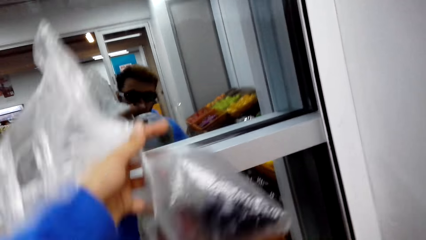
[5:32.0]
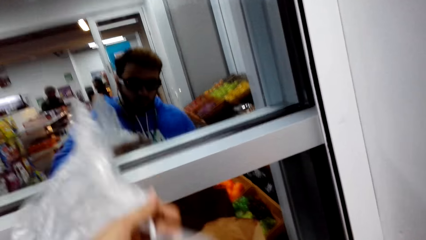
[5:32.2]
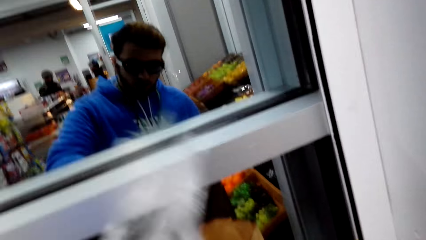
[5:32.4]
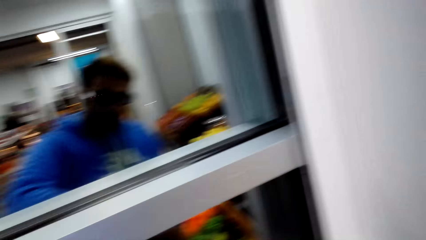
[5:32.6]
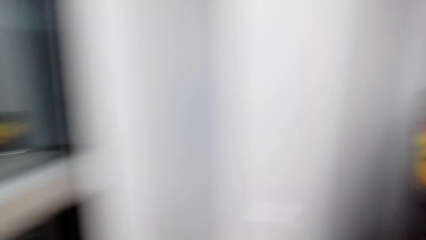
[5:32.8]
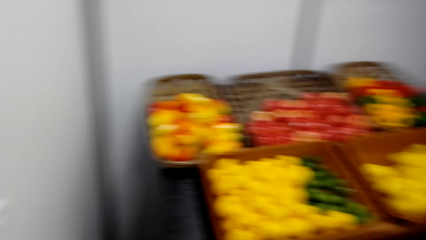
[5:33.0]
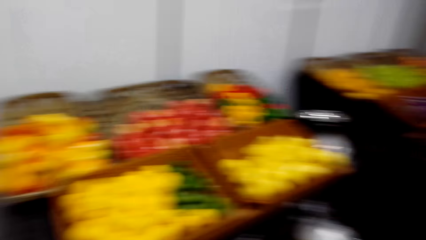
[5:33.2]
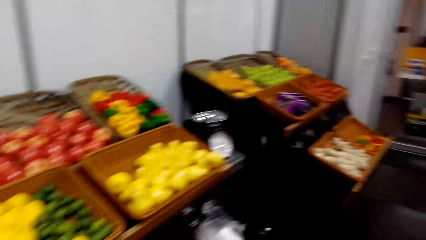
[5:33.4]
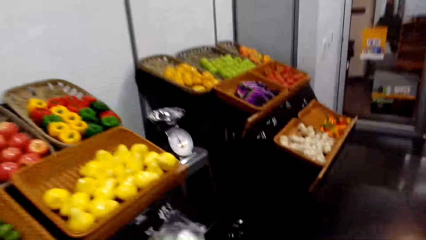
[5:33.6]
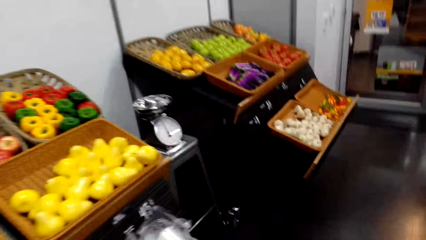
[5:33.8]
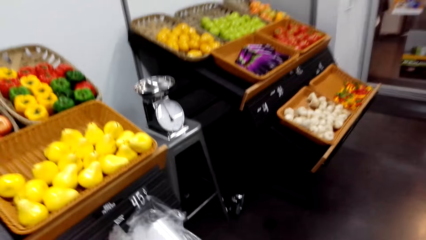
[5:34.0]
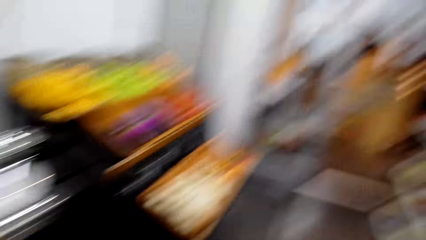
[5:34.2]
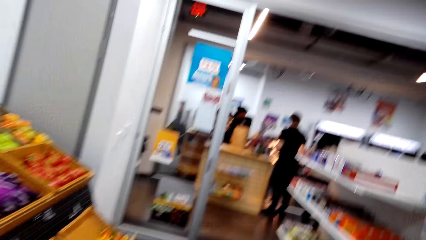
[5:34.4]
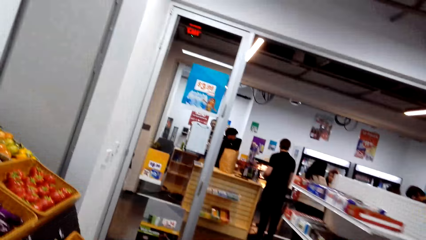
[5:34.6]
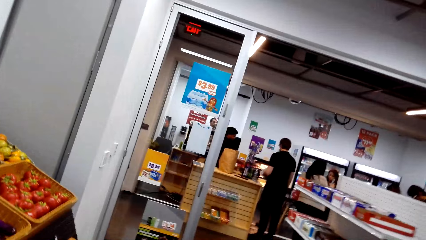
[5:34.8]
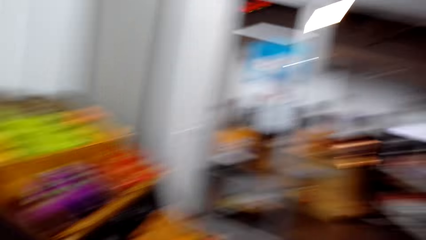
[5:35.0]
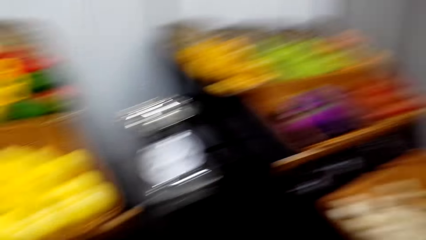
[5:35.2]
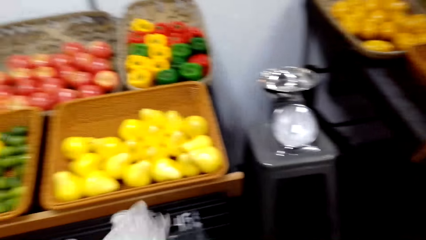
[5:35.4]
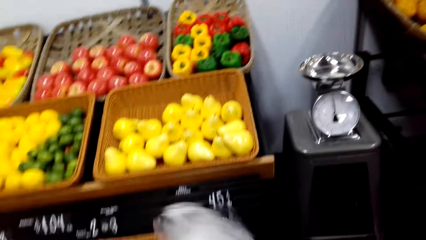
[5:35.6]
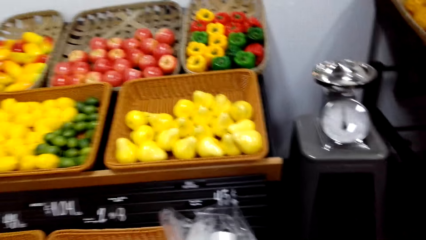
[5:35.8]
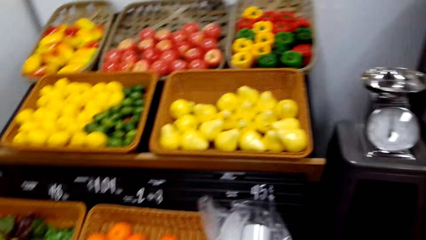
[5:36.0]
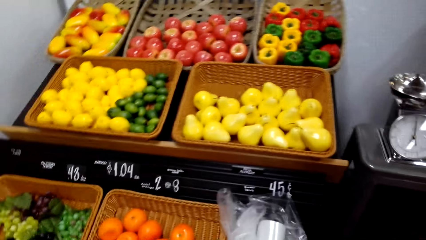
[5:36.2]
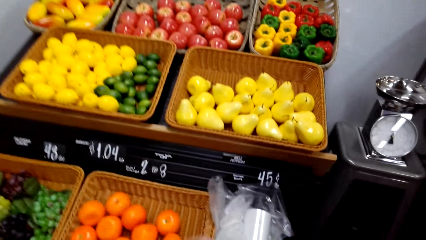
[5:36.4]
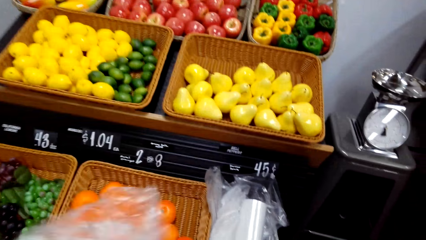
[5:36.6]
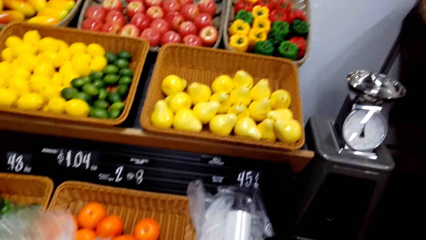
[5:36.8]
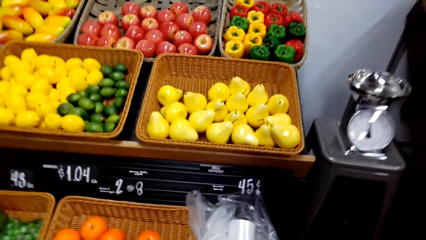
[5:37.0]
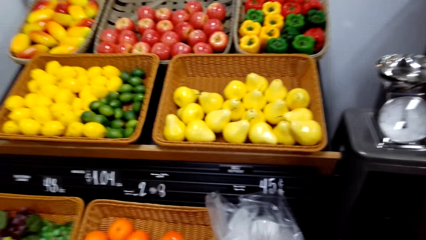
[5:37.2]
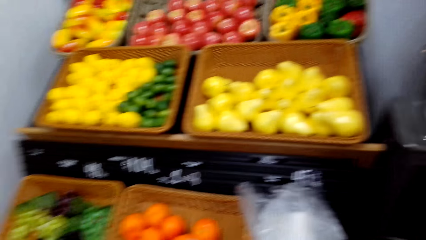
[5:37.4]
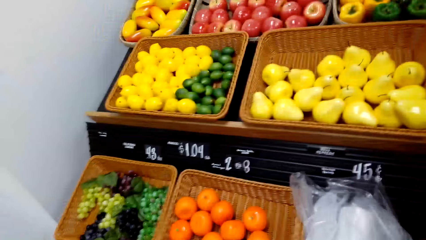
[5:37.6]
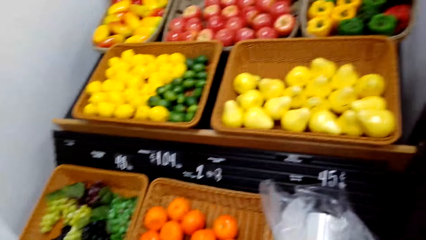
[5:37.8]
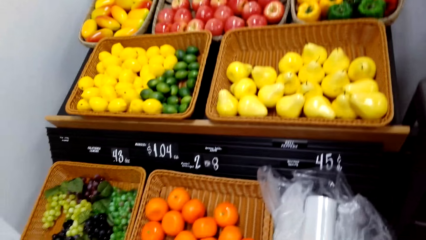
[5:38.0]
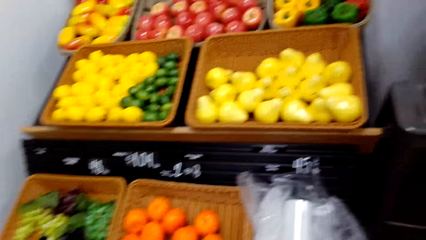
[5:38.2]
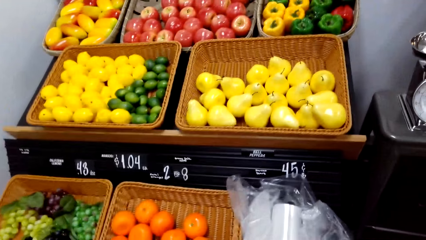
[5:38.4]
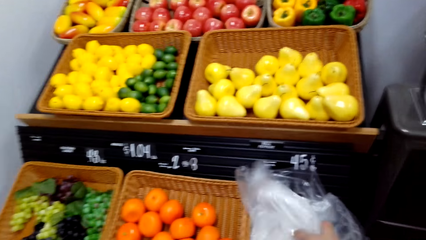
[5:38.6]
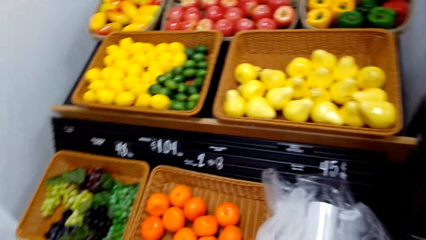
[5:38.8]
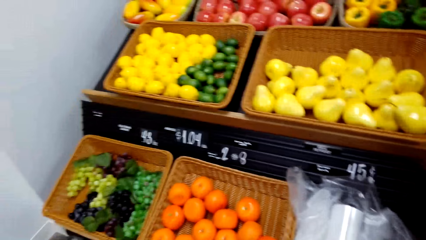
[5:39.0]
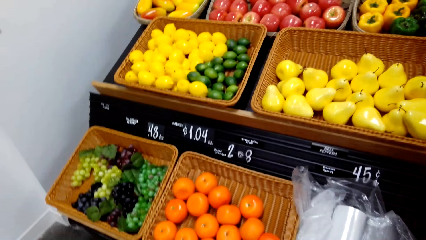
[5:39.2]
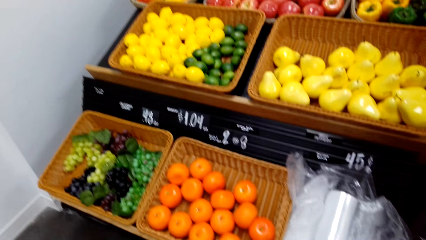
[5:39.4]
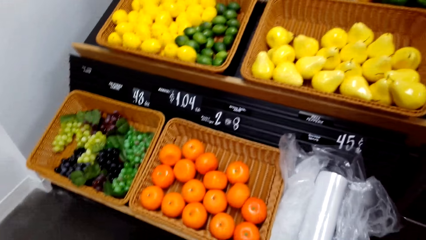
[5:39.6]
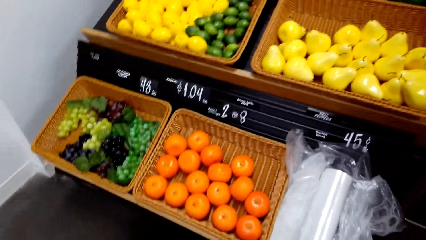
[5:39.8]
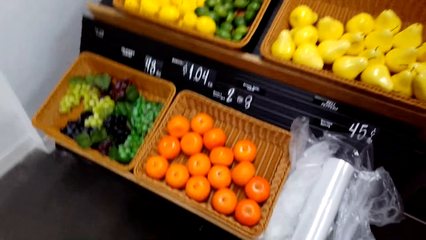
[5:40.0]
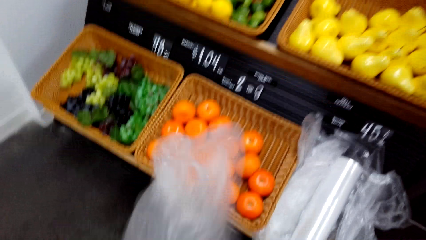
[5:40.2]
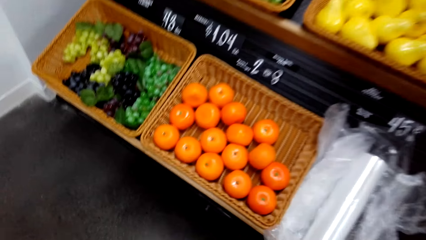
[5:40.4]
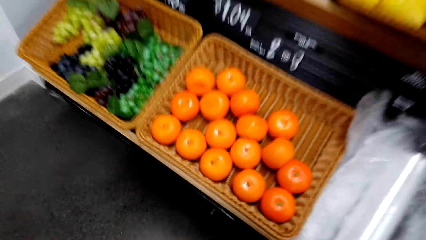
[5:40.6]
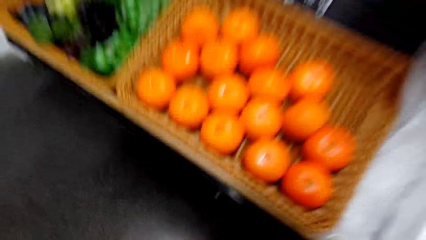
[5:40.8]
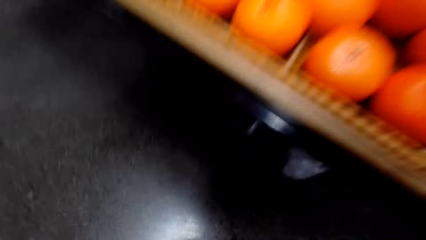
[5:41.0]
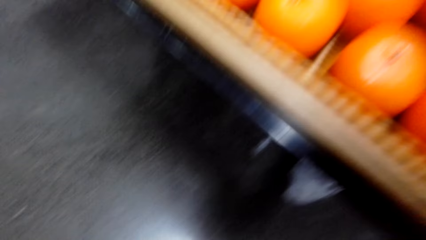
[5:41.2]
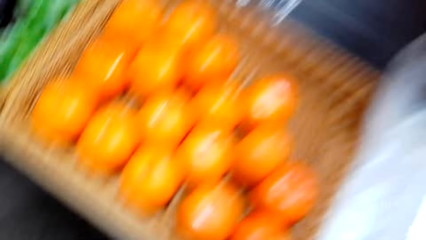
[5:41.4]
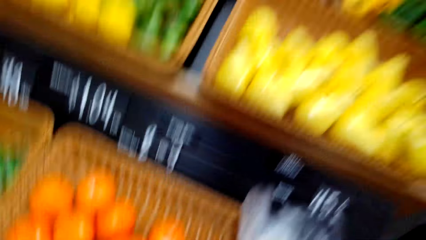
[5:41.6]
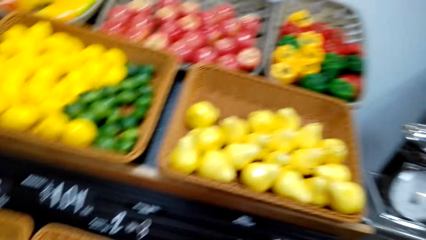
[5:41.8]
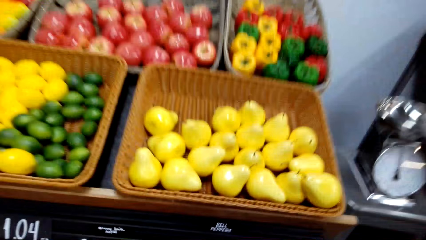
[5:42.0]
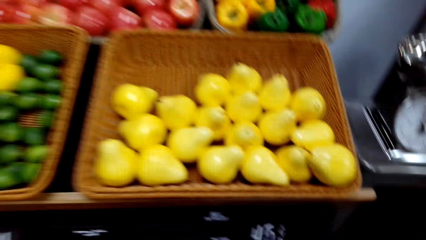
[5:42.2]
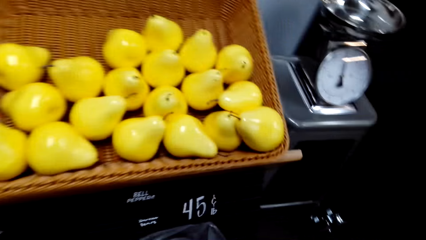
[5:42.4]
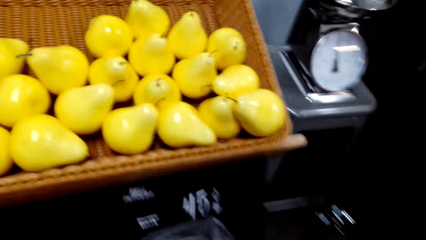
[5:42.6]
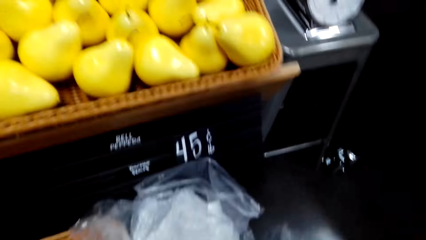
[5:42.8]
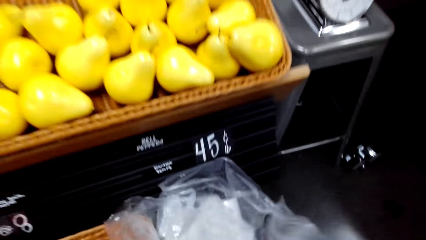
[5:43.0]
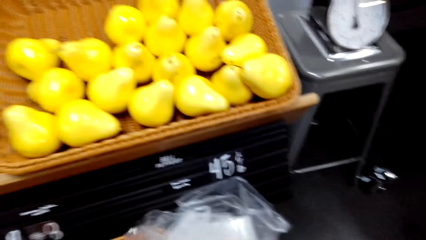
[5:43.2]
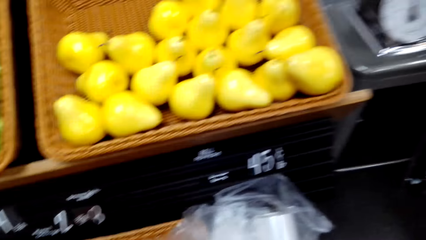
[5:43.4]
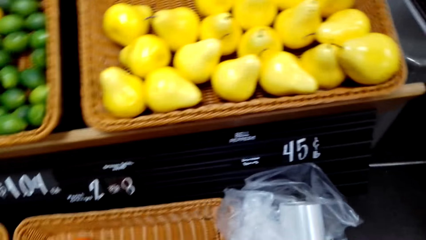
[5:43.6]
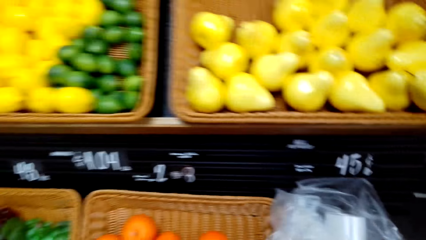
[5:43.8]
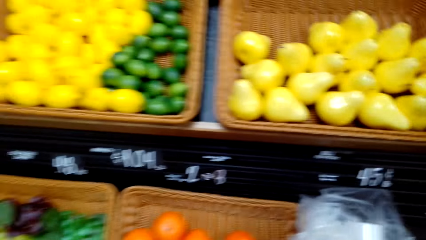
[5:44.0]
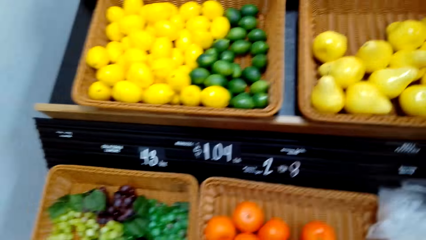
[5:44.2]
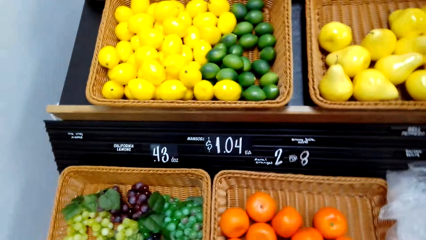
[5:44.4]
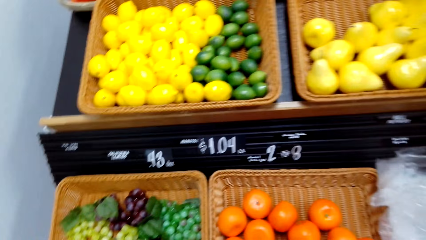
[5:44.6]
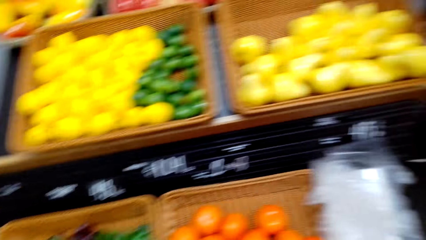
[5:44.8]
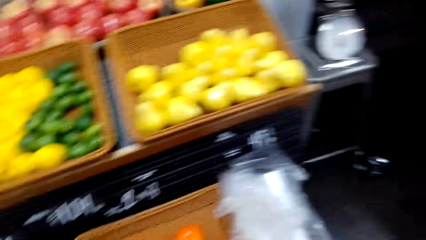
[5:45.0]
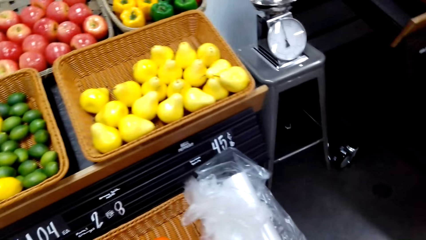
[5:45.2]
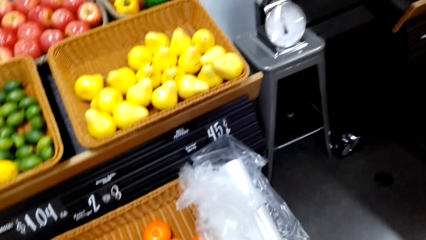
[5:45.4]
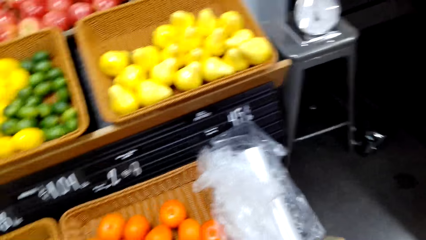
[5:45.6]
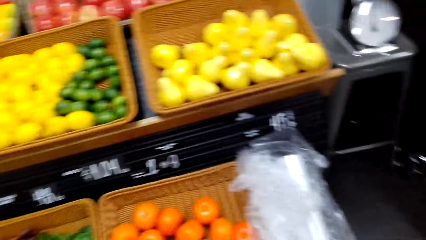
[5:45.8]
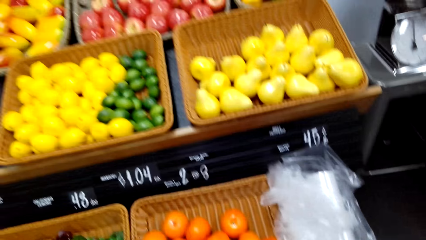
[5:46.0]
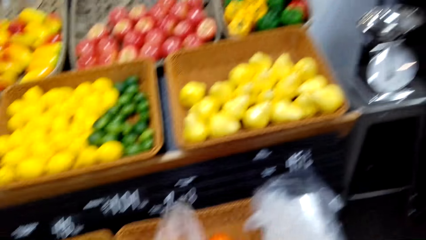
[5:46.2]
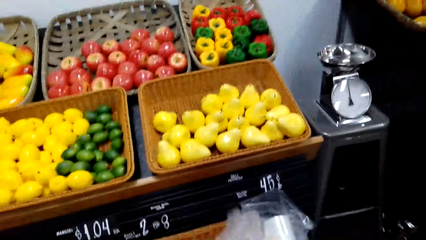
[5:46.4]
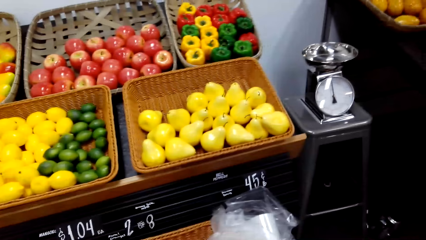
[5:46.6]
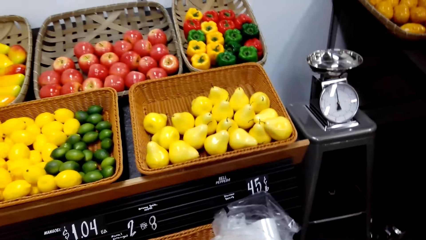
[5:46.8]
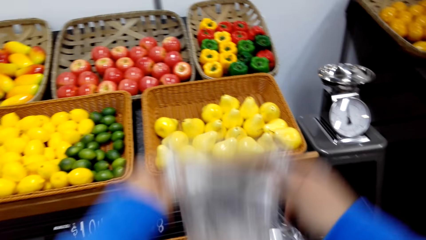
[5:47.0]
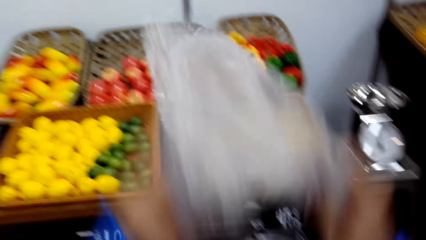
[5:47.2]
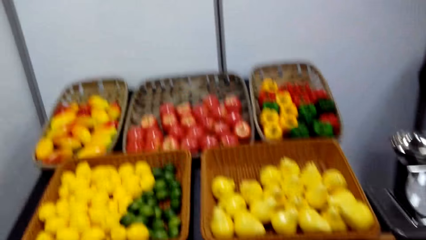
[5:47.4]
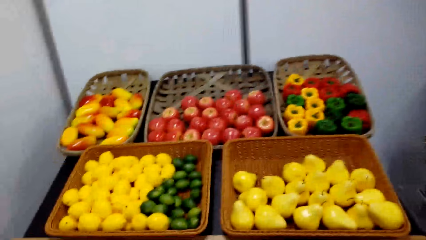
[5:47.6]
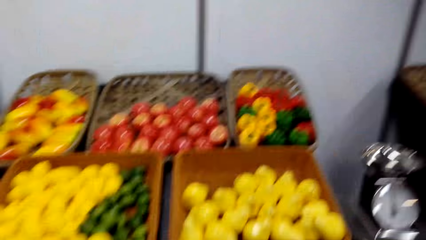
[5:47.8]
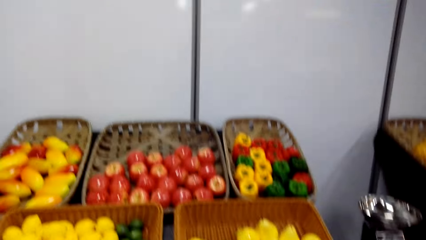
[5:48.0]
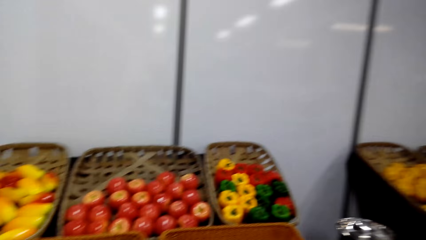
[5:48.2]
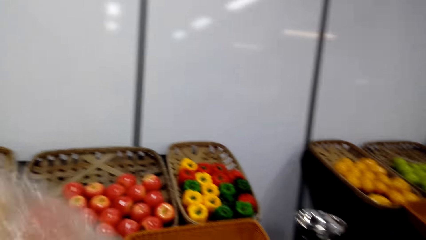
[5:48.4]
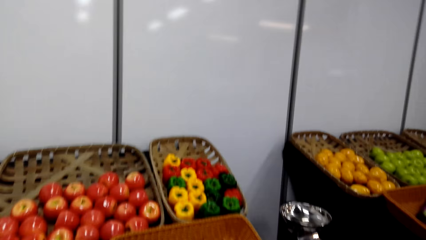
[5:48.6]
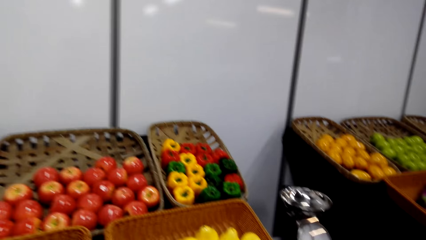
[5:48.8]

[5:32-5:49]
The camera wearer puts the grapes in a carrier bag. They turn around. They look around. They pick up a polythene paper or plastic bag. They open the plastic bag. They drop the plastic bag. They take a plastic bag. They adjust the polythene paper.
